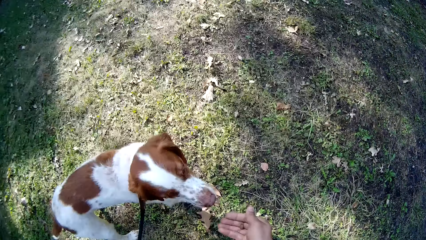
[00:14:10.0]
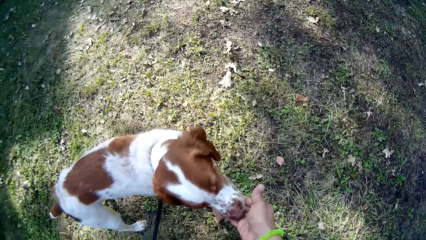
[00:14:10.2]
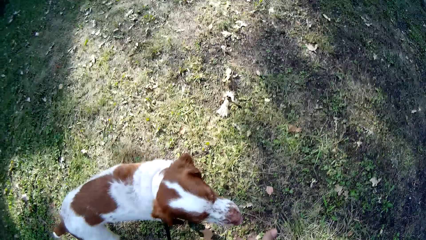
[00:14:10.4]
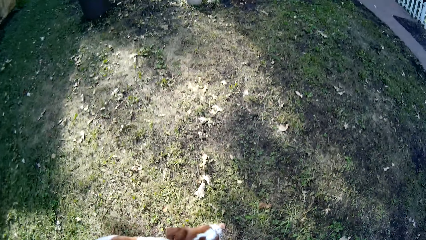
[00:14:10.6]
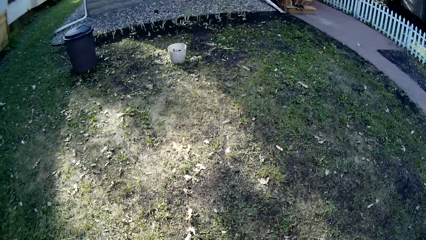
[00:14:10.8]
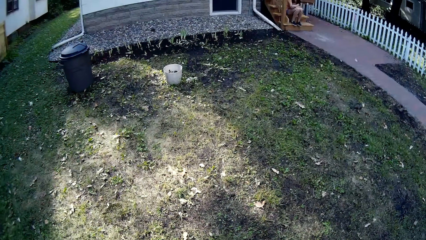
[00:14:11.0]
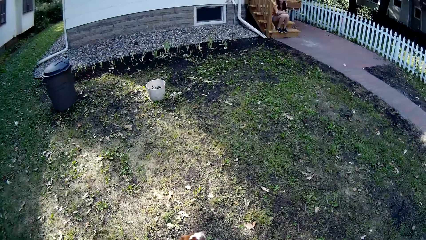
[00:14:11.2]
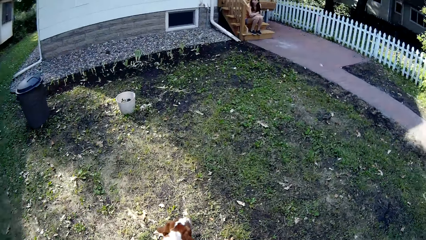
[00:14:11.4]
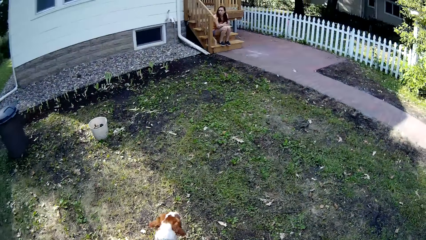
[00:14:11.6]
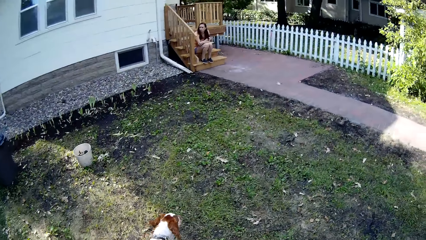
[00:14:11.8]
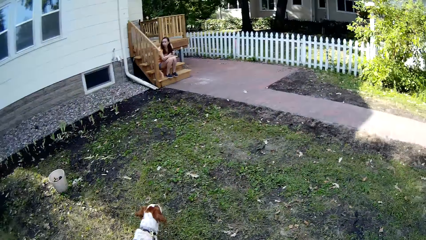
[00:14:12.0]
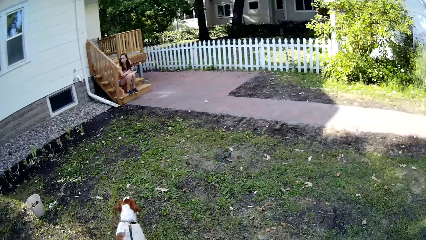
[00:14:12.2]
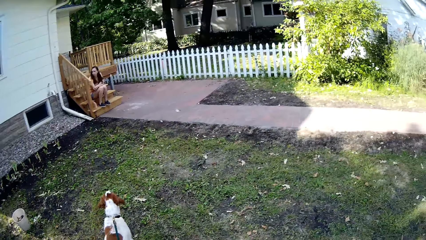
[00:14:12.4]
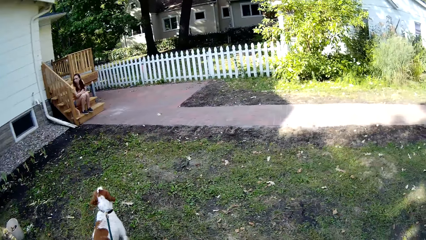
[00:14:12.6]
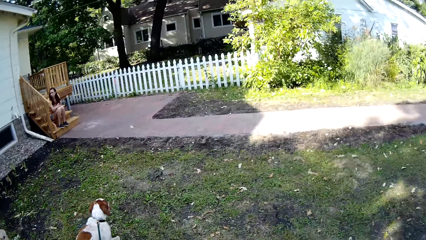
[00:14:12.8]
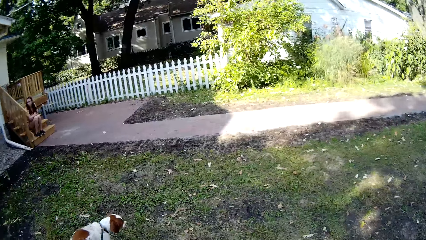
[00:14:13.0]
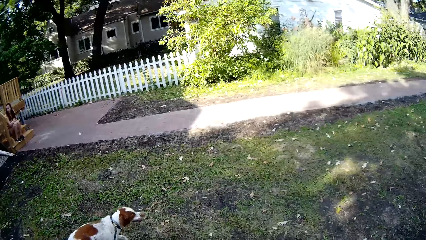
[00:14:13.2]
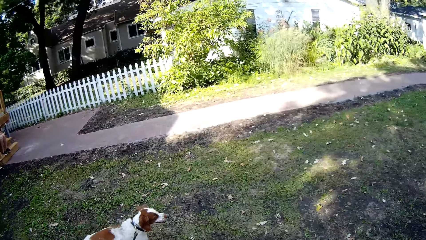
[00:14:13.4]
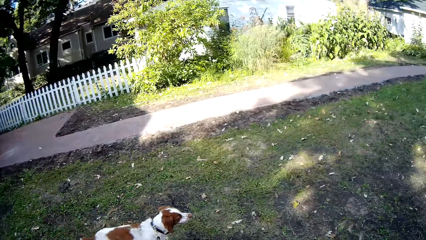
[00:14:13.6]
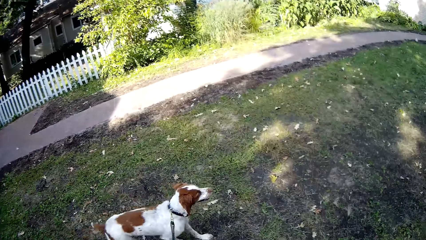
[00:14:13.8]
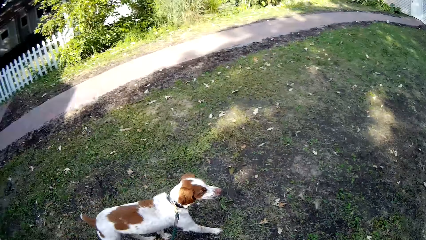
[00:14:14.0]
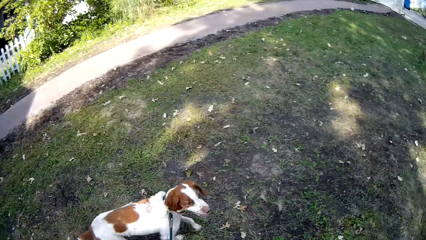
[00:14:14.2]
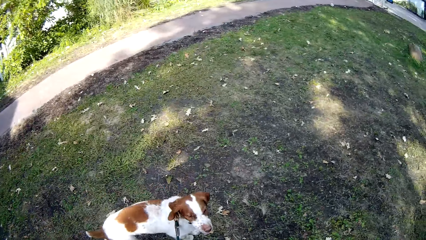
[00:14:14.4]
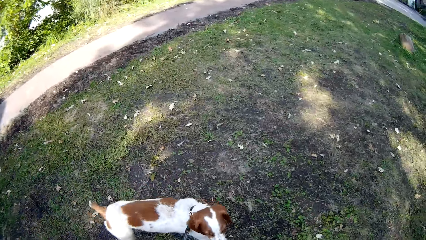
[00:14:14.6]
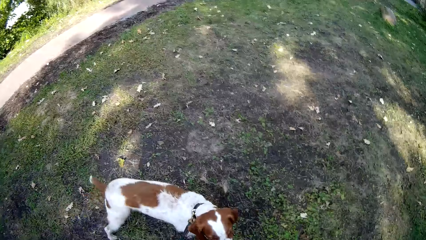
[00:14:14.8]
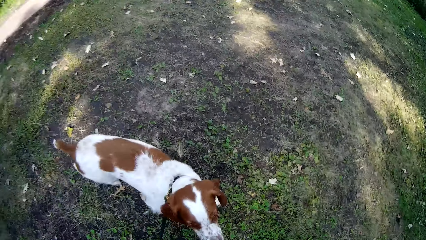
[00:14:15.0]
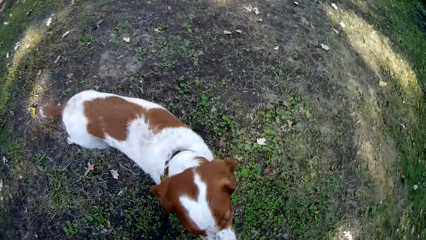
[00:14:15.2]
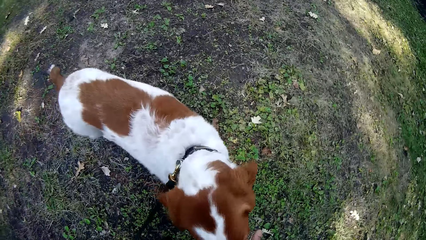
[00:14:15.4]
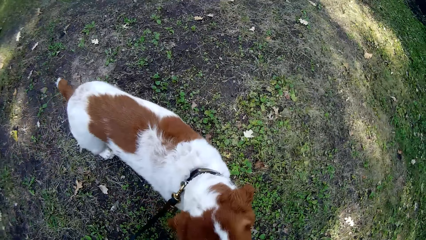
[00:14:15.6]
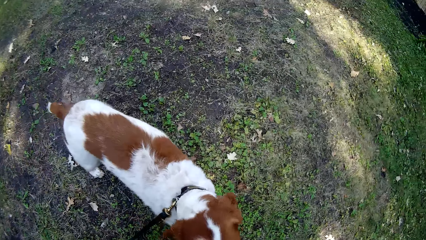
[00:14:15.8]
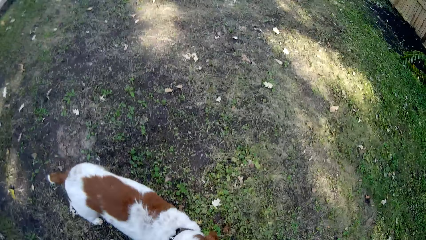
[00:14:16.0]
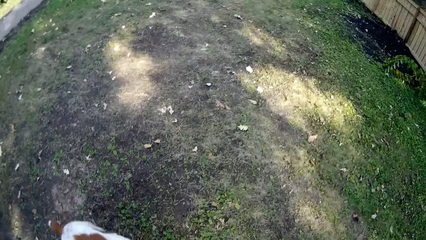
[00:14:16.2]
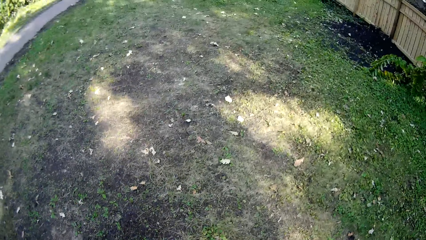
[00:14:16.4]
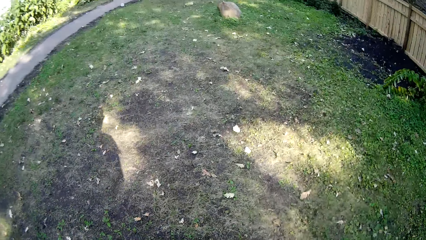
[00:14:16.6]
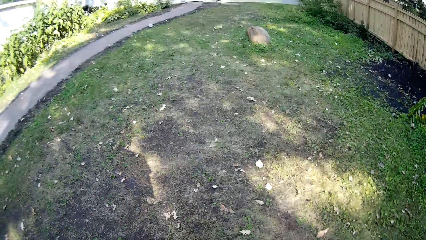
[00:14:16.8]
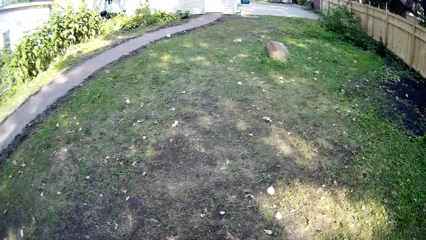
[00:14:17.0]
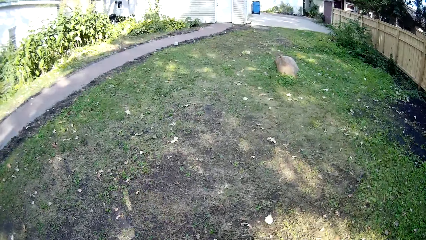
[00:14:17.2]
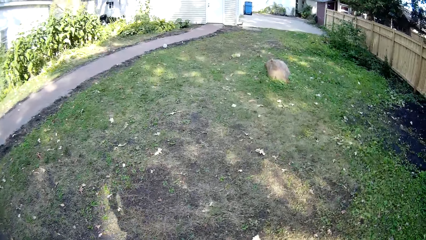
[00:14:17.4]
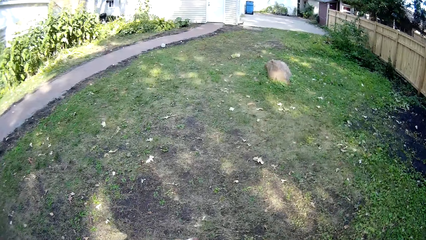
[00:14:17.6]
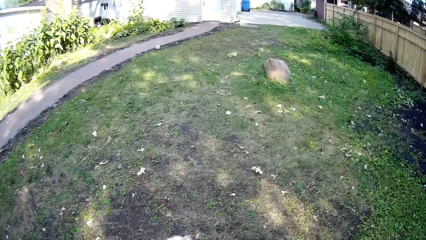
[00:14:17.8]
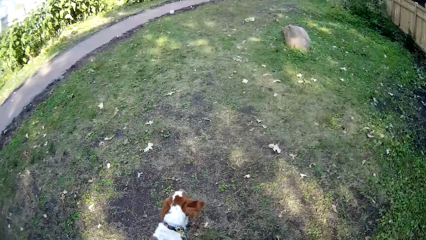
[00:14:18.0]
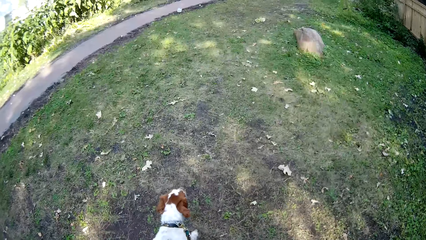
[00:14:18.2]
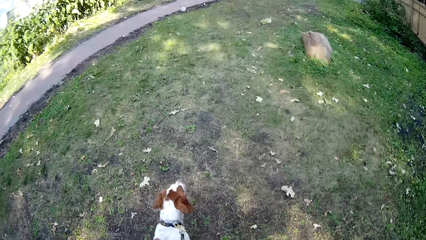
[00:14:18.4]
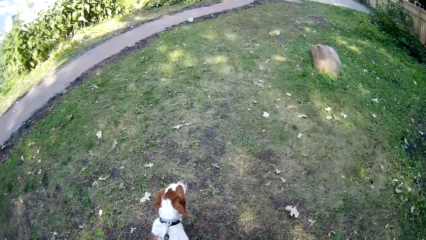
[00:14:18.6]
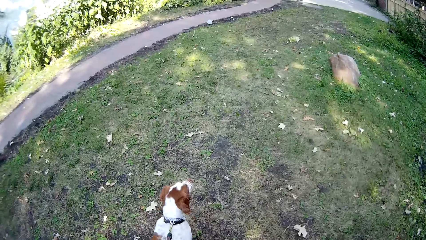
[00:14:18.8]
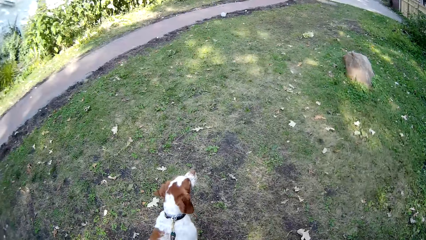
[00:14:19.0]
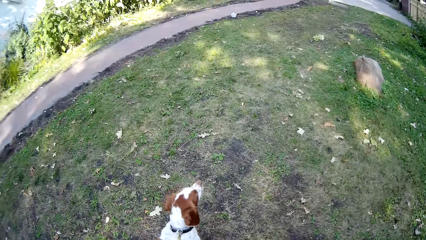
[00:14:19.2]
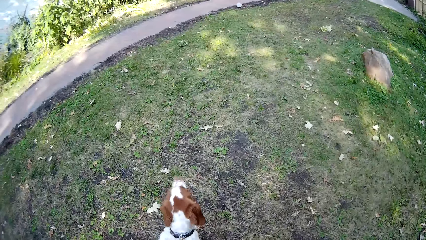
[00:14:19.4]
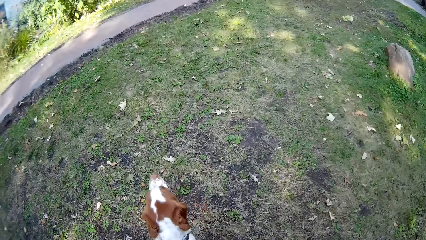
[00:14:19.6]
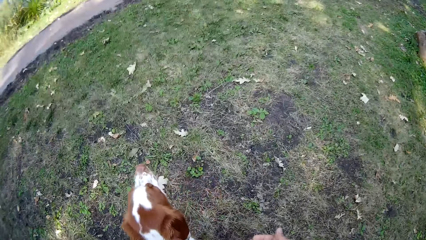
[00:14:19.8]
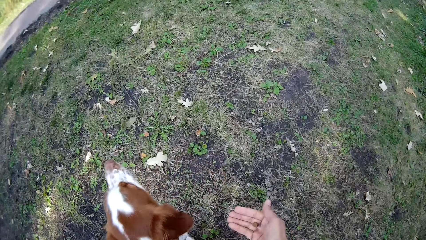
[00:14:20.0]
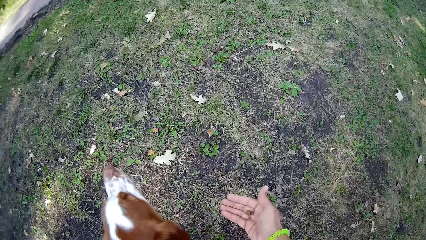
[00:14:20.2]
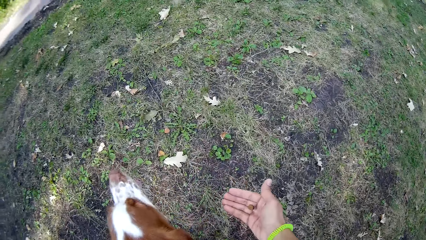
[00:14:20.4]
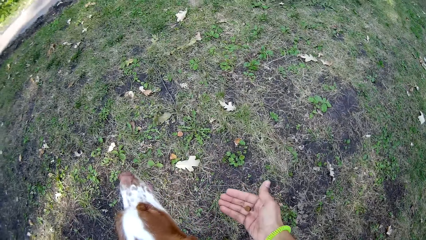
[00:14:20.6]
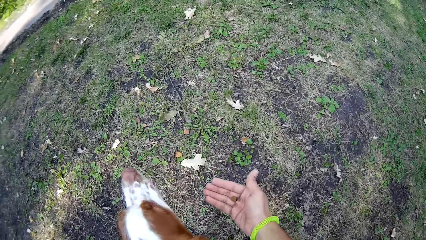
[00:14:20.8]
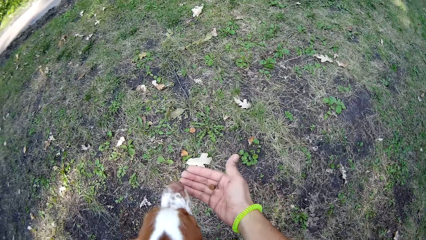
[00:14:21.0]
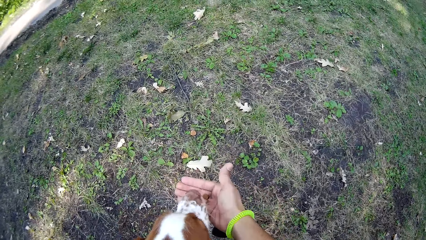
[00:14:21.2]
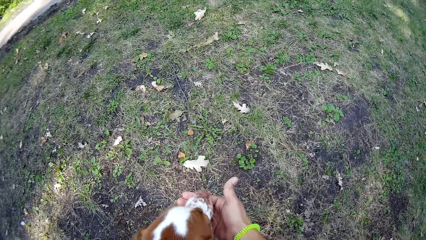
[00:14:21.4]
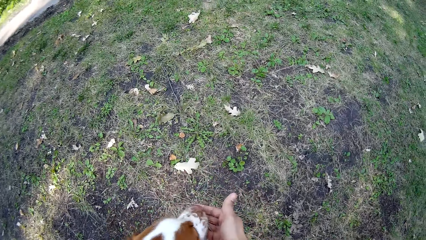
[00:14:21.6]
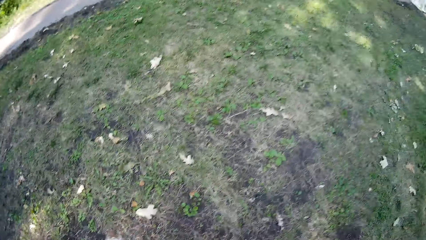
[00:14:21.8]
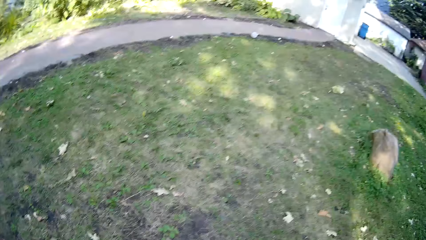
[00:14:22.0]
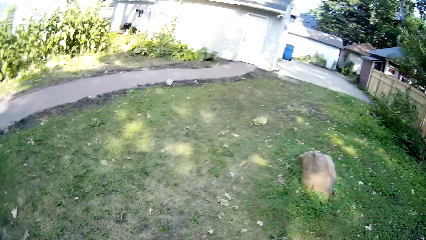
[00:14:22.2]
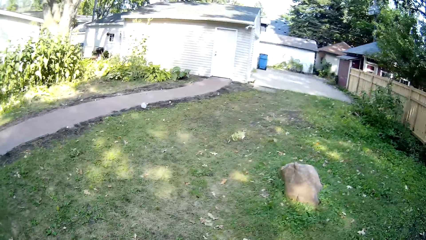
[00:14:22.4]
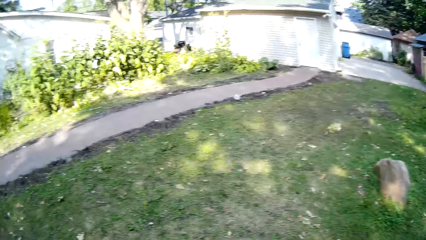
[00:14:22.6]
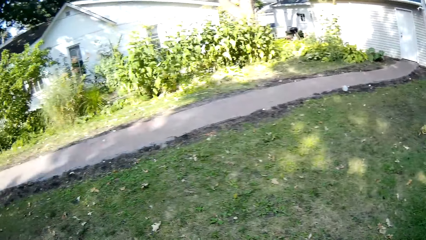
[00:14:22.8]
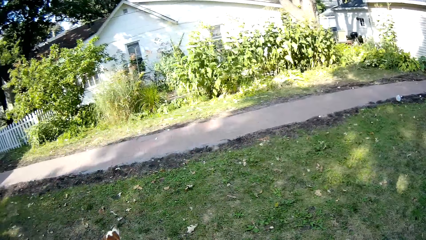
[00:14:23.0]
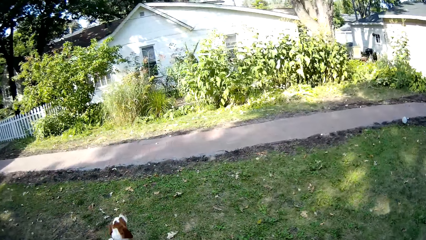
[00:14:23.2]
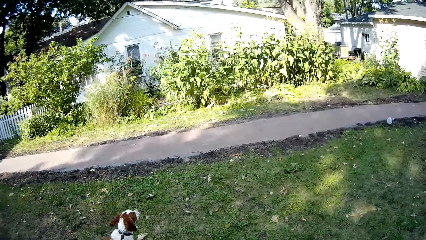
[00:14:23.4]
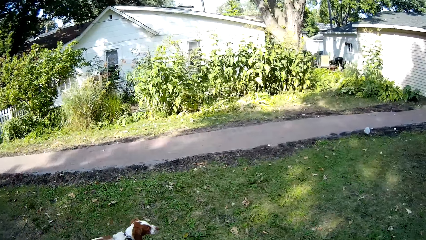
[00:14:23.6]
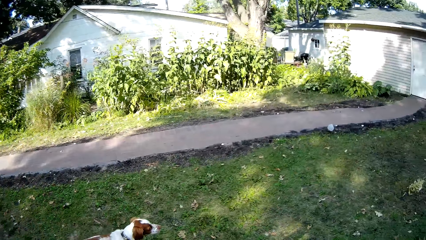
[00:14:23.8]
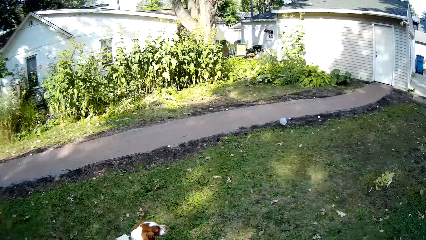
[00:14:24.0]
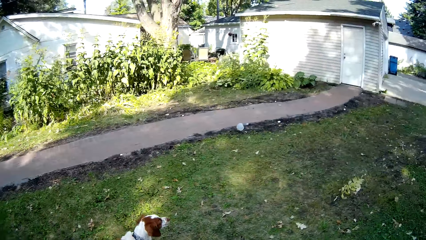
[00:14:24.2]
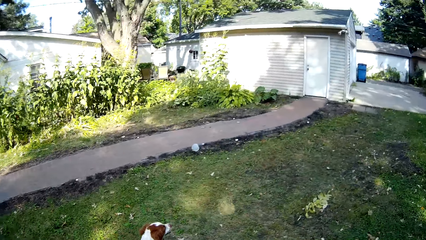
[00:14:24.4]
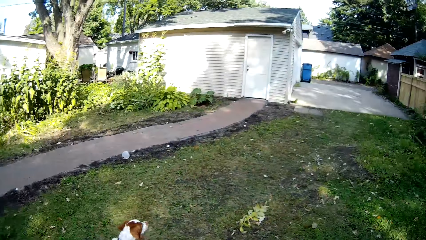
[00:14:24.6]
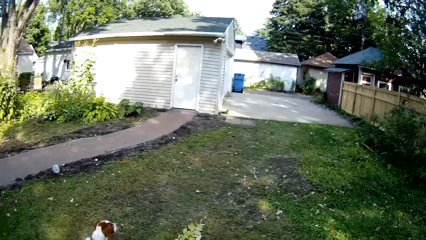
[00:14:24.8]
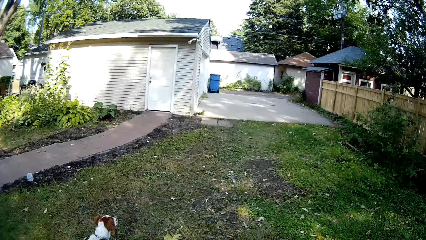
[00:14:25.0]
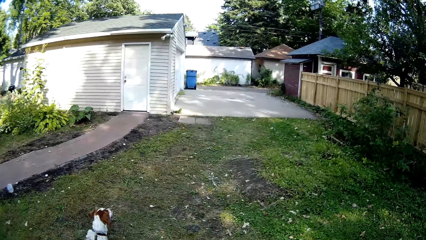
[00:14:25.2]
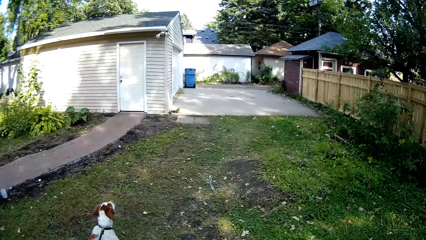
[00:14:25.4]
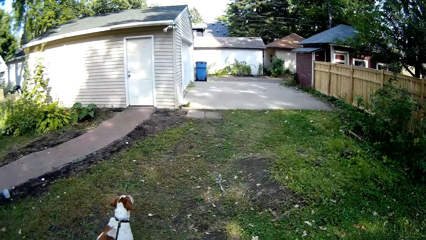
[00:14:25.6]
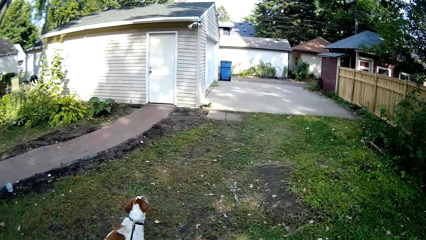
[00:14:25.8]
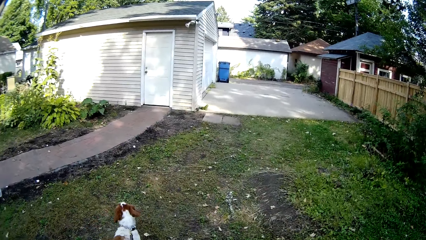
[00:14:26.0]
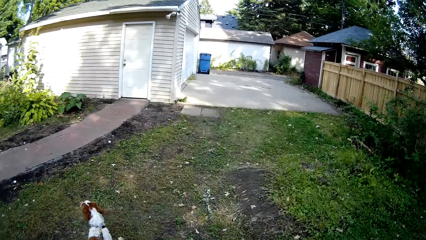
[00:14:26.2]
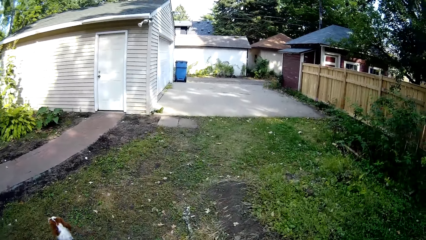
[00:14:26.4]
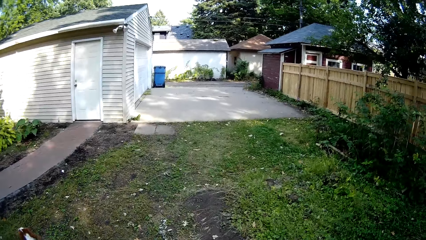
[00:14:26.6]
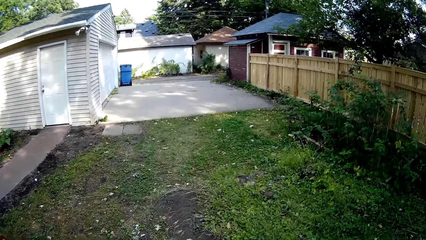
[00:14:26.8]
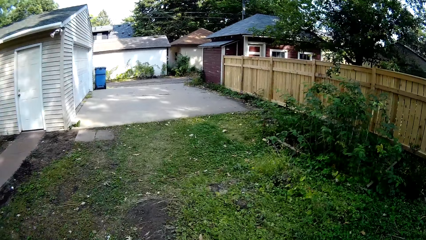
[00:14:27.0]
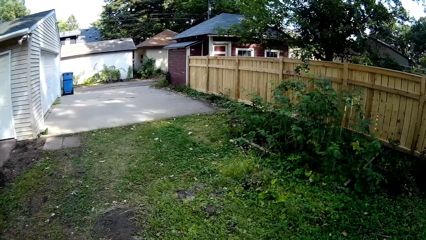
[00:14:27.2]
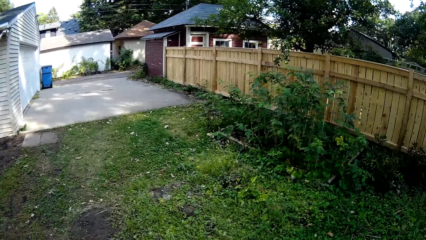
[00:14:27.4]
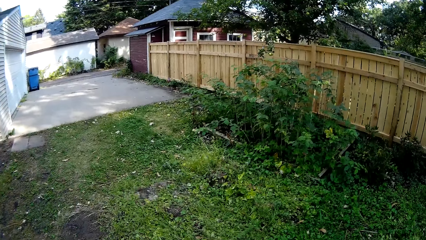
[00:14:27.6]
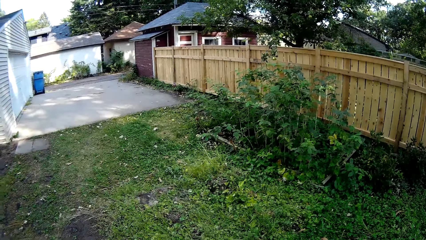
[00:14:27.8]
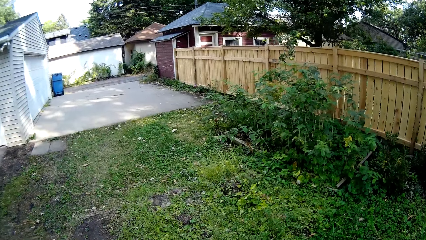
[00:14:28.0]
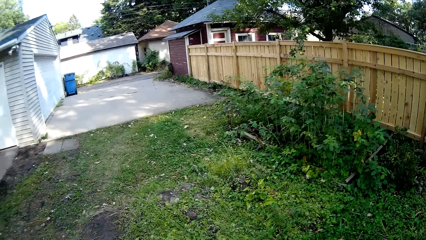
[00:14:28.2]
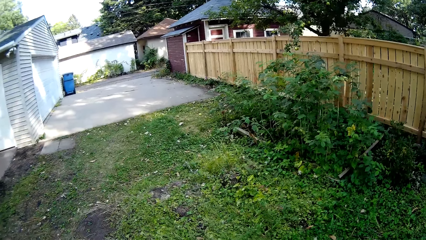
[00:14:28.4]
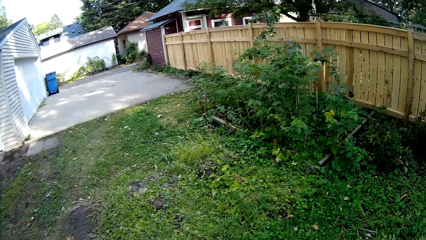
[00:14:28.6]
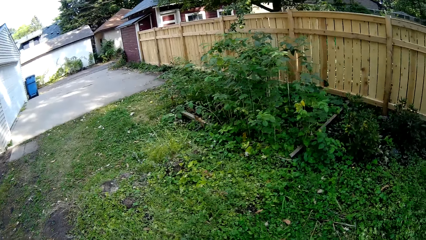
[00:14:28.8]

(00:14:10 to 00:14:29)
The camera wearer continues to walk around the compound. They give the dog a dog chow. They continue to walk around the compound. They give the dog a dog chow. They continue to walk around the compound.
